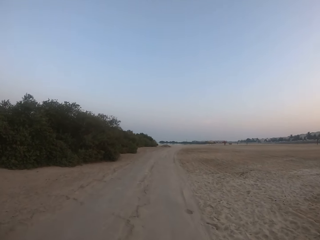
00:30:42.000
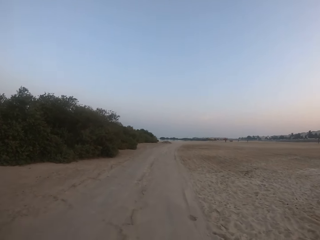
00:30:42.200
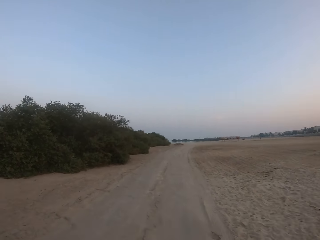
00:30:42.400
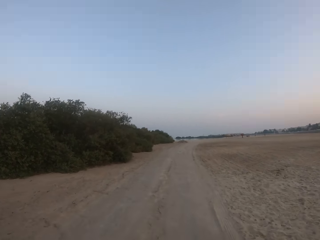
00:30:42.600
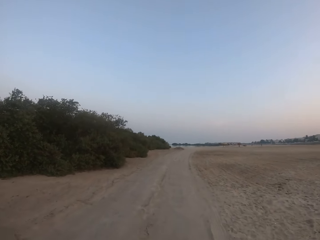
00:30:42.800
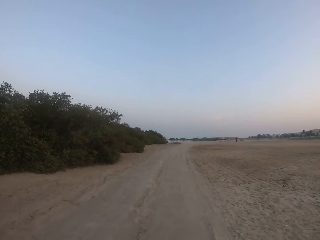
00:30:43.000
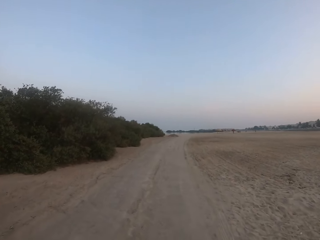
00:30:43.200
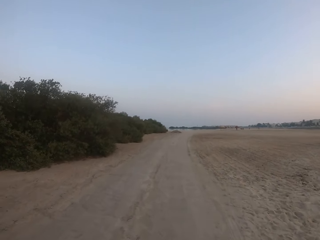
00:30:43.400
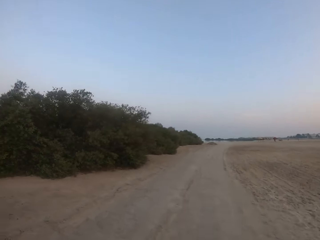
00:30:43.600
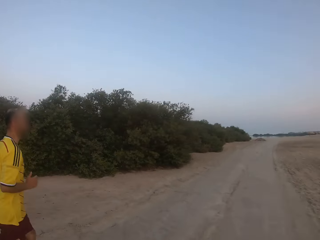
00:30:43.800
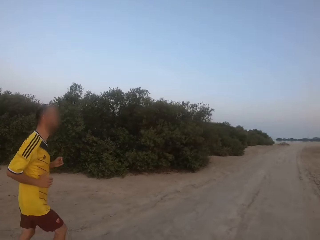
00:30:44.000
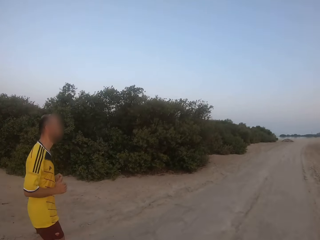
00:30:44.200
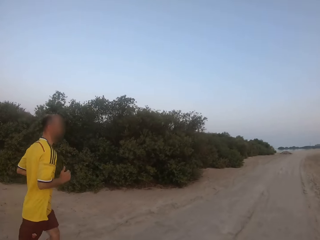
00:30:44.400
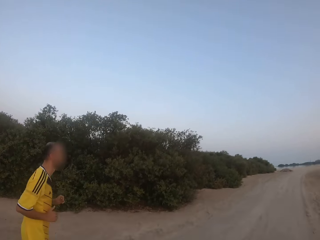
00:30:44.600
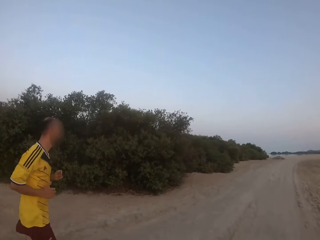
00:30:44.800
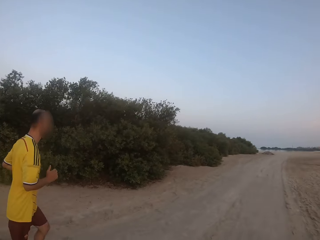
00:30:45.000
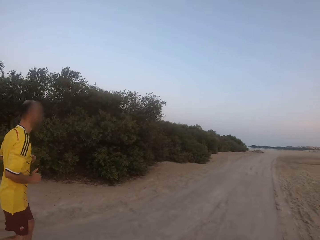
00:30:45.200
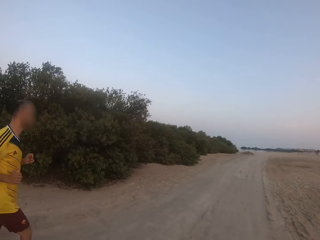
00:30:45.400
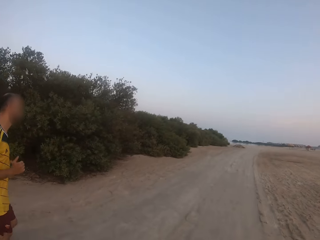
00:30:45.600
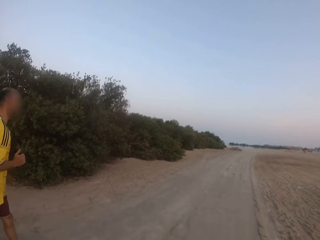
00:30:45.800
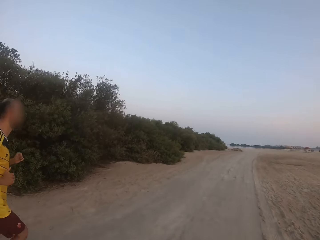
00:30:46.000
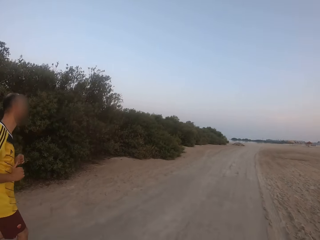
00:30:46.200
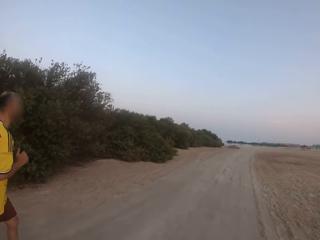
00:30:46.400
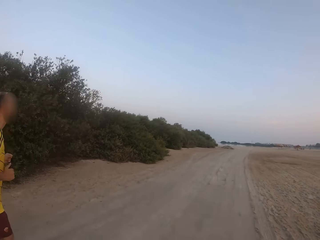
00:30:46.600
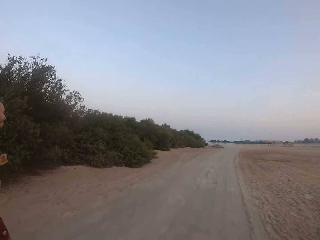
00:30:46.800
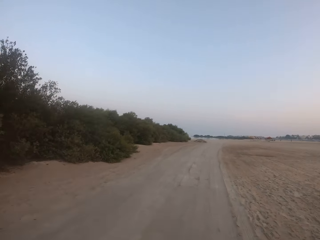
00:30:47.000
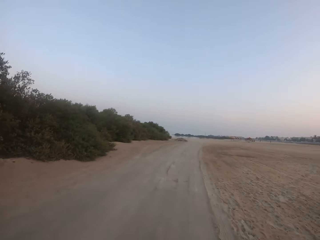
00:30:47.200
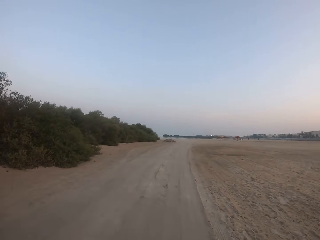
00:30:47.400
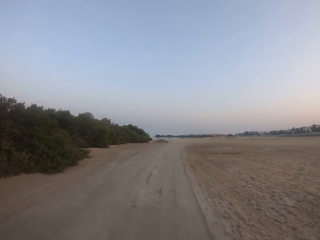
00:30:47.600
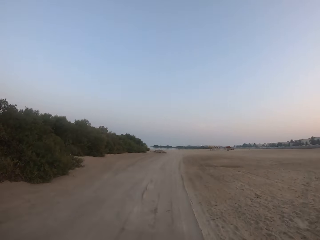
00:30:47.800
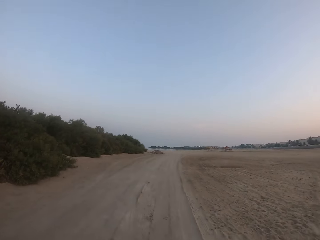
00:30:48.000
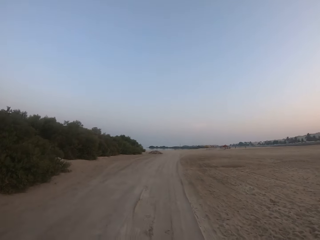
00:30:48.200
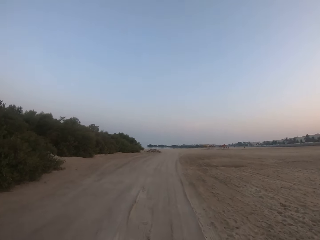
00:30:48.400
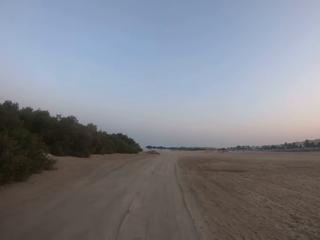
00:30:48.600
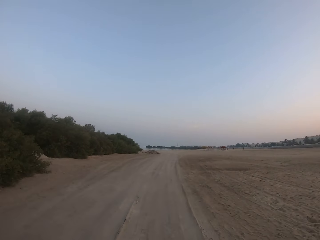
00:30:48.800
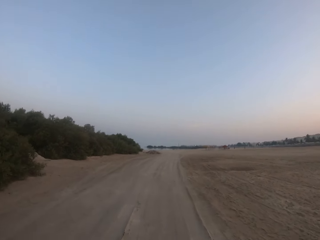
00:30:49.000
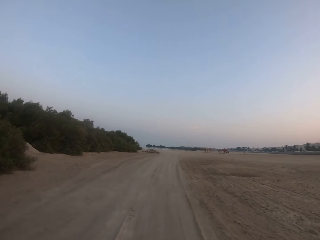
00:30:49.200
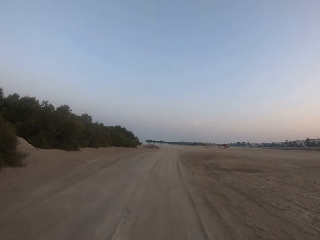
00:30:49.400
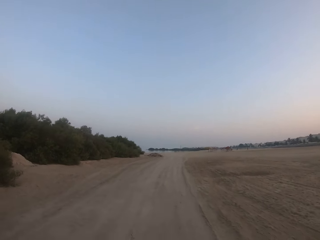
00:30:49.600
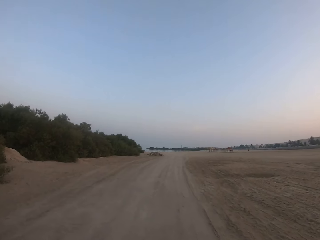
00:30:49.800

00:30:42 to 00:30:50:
A man runs on a murram road.

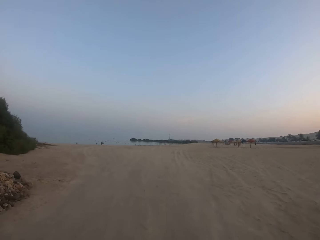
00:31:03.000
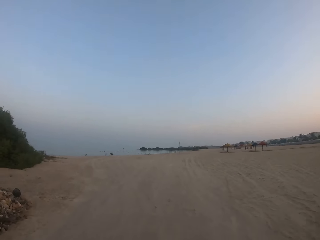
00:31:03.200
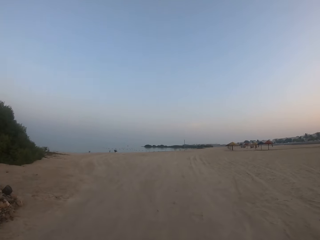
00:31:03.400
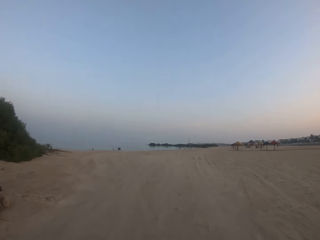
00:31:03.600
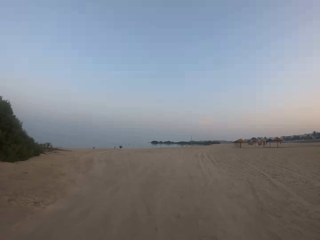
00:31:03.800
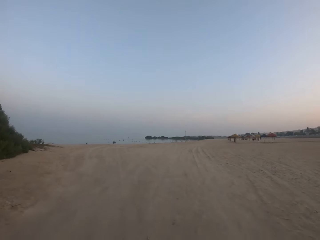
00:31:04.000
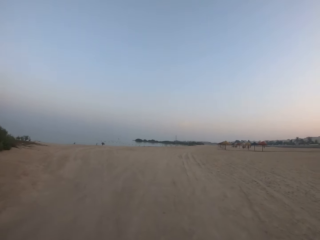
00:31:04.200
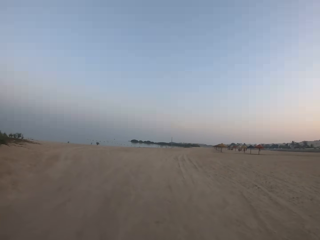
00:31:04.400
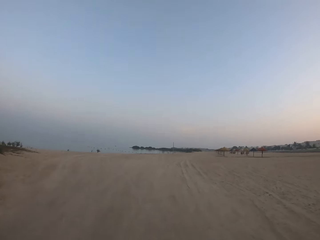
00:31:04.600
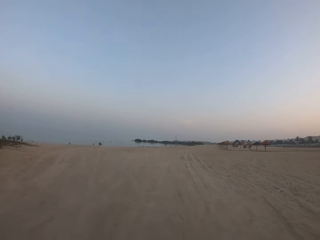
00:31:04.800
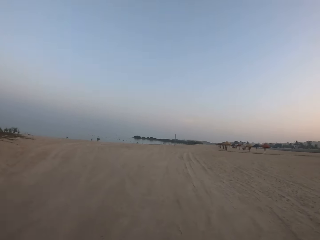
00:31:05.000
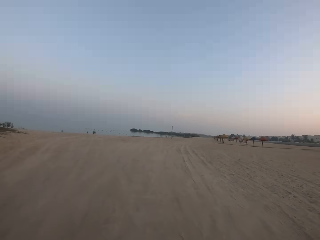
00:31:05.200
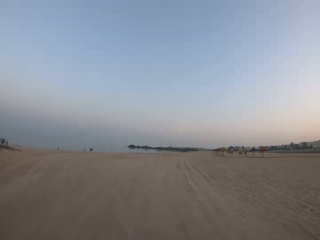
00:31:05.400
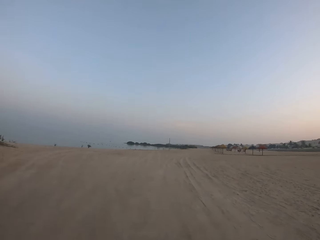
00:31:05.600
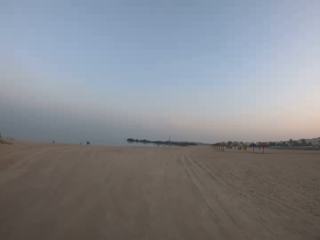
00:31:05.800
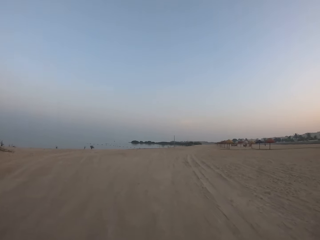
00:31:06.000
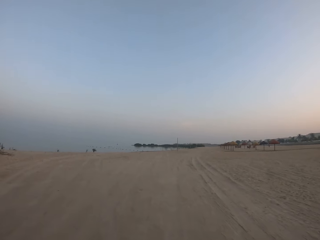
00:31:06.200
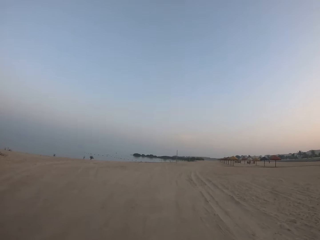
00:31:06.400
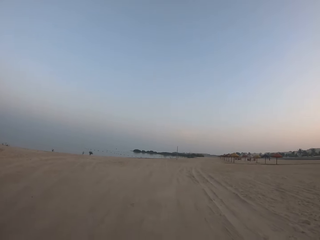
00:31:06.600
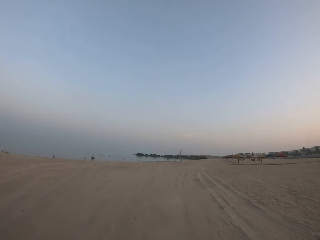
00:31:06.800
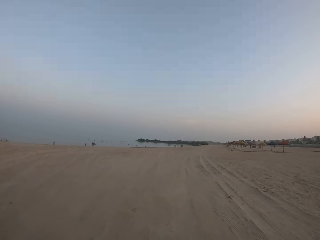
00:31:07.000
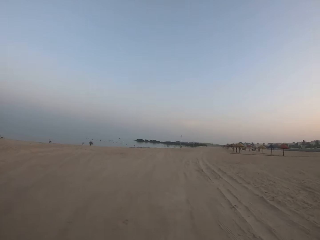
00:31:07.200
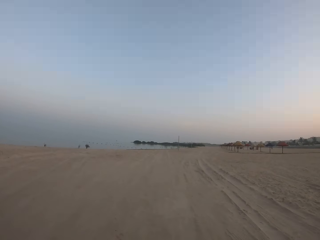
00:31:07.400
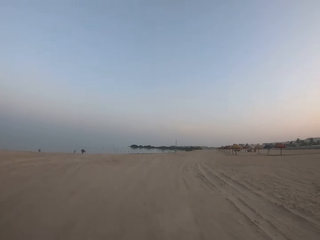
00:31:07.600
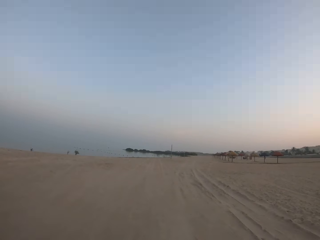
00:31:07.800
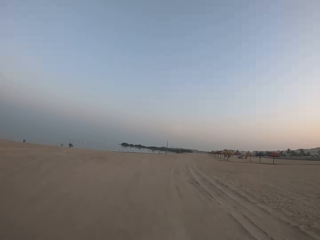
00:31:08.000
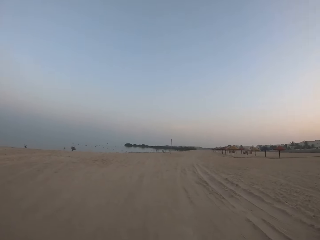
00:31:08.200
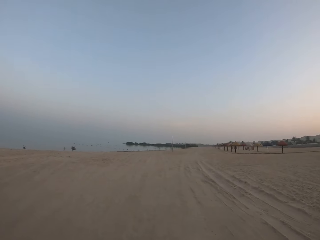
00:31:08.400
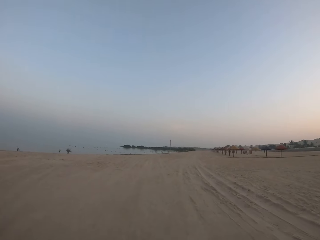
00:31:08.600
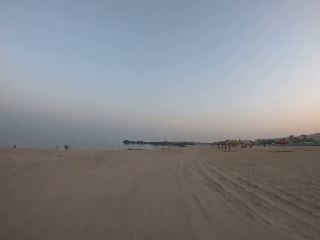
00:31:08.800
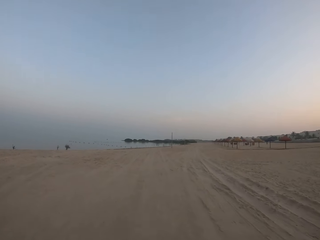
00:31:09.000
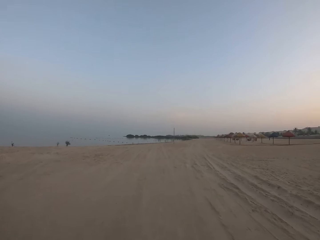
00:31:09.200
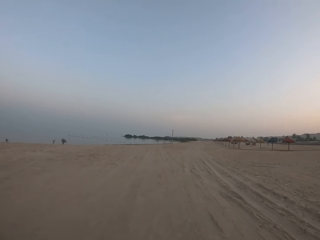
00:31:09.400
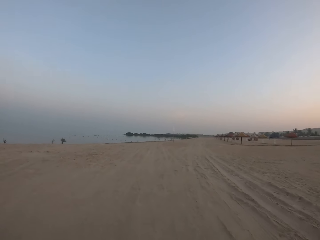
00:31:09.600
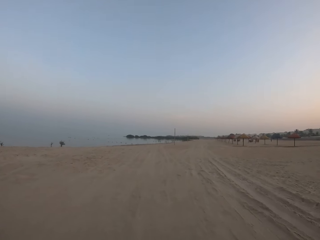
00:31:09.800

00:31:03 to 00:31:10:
The camera wearer runs on the beach.

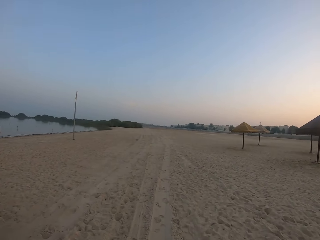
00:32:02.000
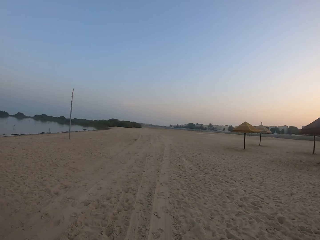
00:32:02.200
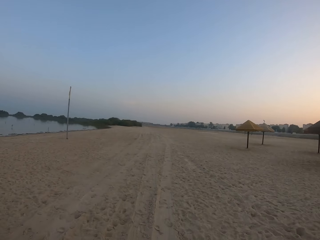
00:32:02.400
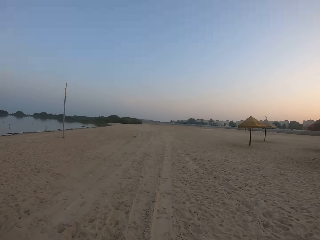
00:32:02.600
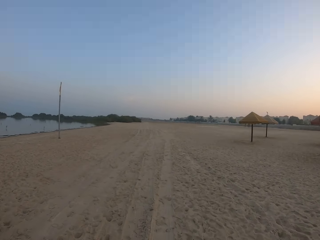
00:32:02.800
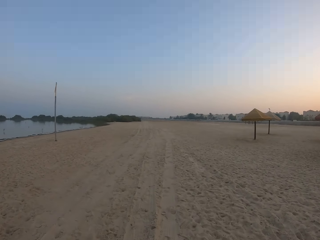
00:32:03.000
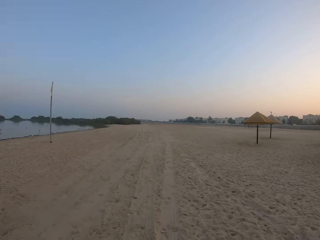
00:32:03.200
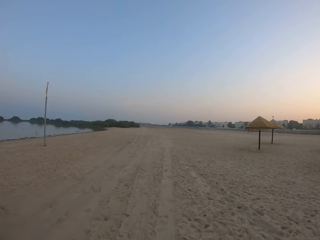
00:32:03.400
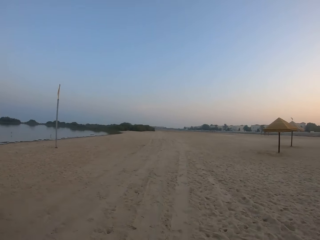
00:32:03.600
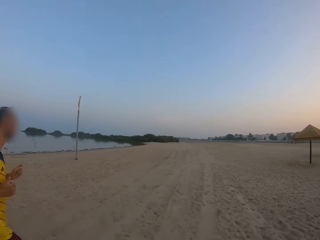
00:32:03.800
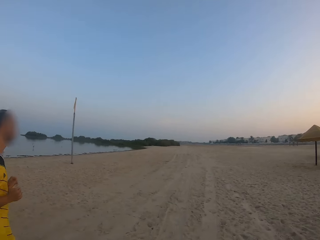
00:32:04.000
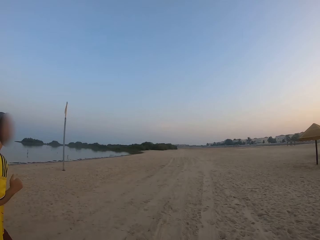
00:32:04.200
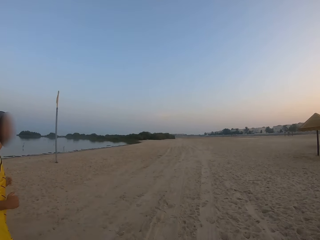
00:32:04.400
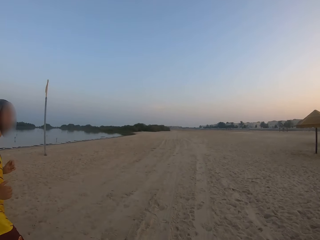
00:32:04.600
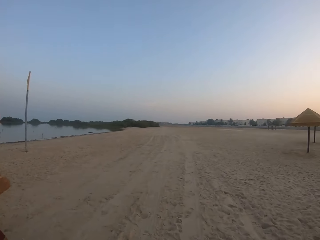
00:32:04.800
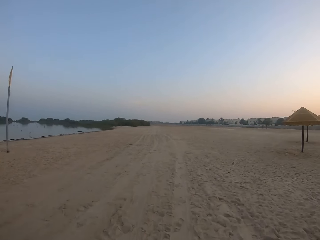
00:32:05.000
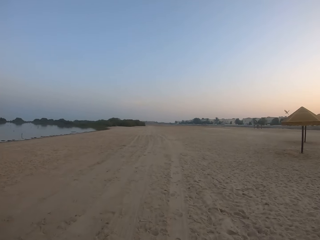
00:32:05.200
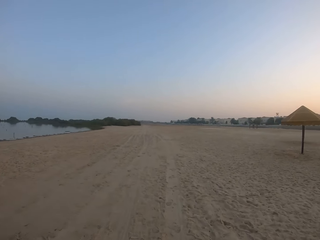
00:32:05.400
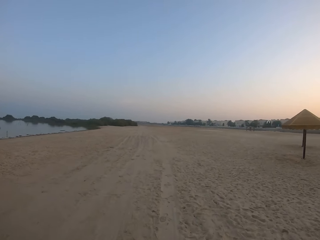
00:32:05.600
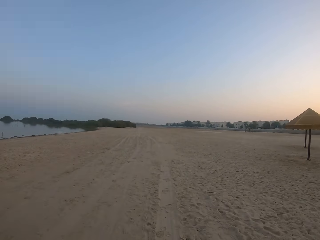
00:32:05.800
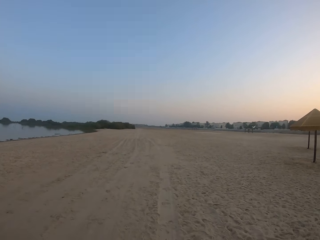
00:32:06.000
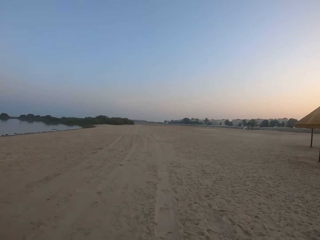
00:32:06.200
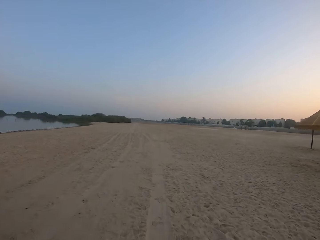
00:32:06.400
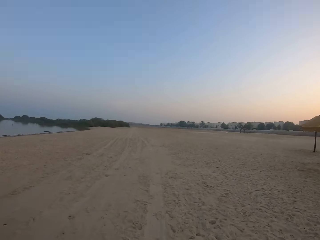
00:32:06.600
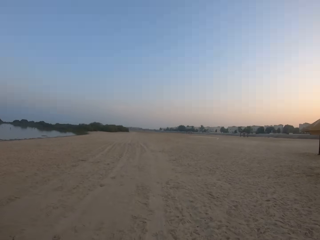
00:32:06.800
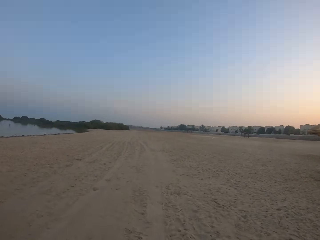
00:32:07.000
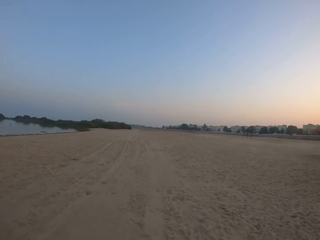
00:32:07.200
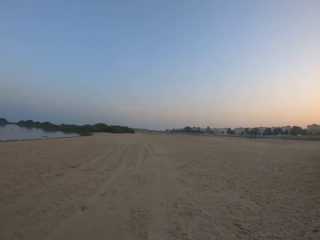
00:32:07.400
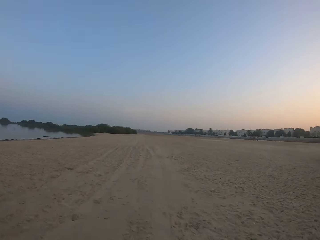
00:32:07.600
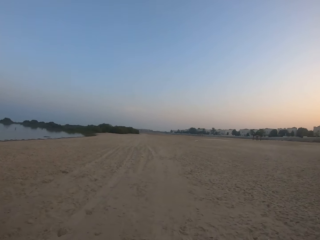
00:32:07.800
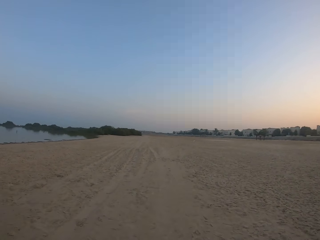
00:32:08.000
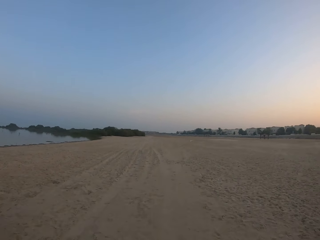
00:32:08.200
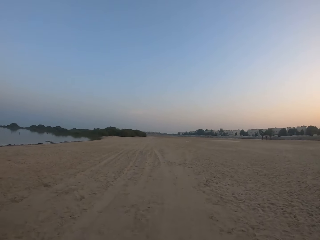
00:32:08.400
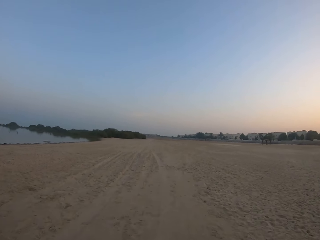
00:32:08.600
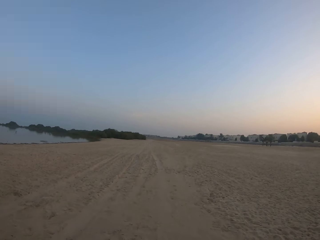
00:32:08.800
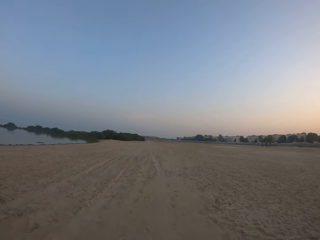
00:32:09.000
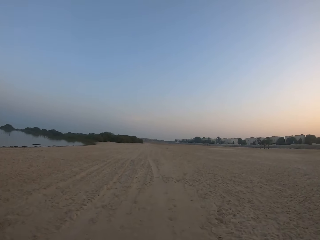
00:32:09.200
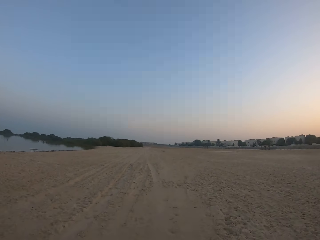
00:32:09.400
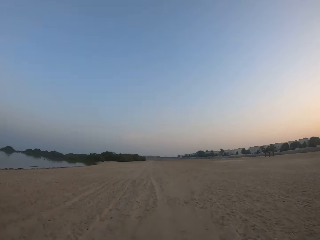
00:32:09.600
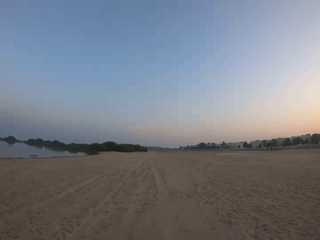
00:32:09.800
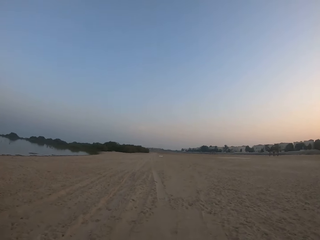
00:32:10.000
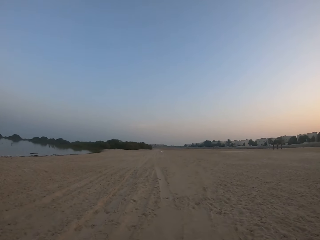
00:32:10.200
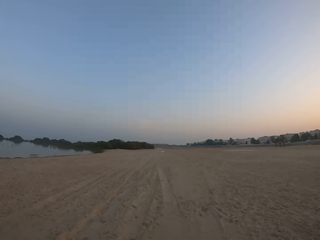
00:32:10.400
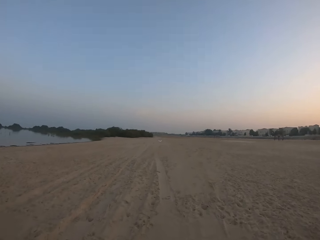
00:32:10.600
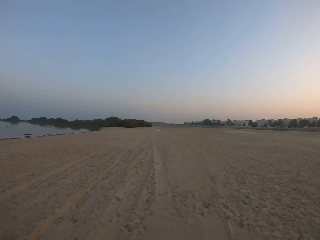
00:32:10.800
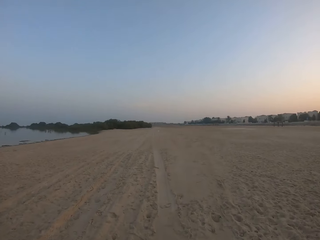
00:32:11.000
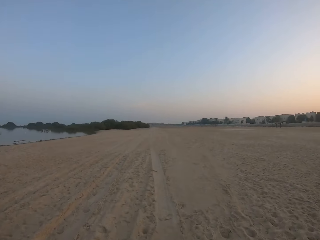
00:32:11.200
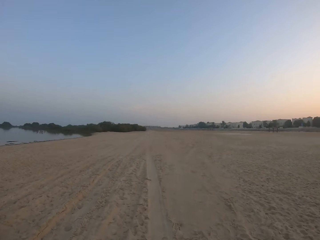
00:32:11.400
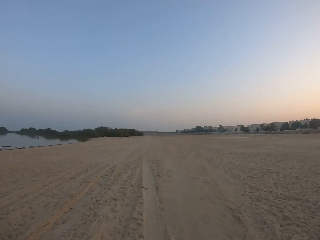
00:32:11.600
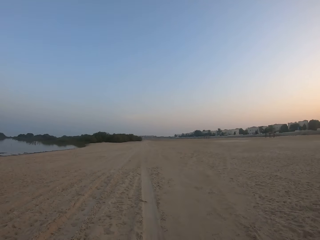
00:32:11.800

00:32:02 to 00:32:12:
A man runs around. The camera wearer drives around.
